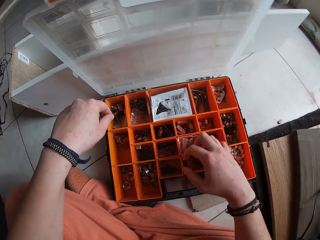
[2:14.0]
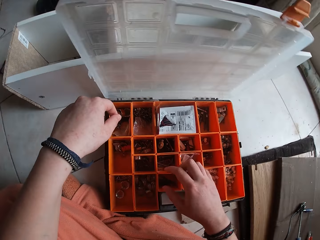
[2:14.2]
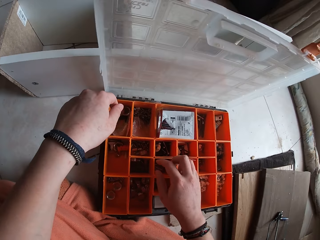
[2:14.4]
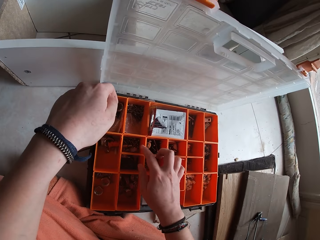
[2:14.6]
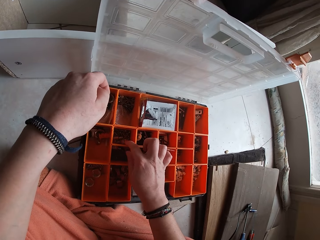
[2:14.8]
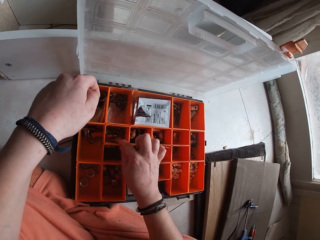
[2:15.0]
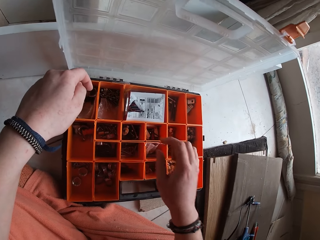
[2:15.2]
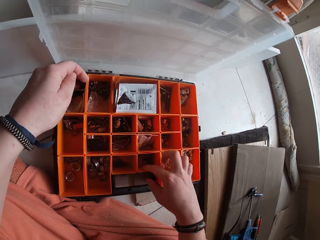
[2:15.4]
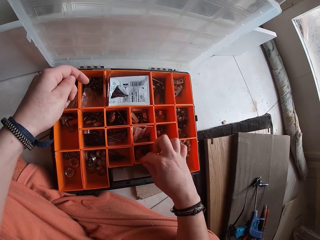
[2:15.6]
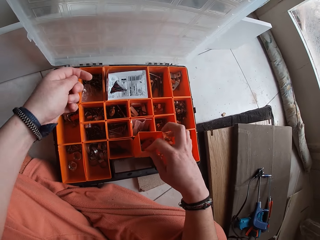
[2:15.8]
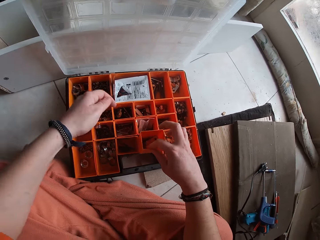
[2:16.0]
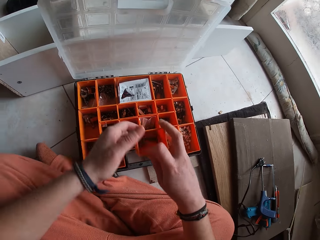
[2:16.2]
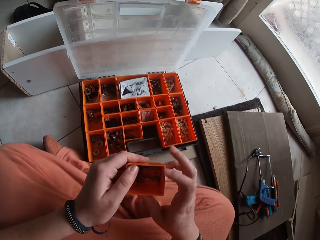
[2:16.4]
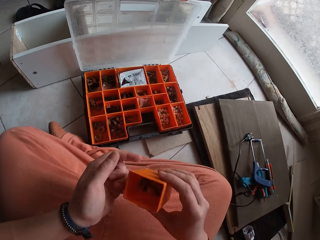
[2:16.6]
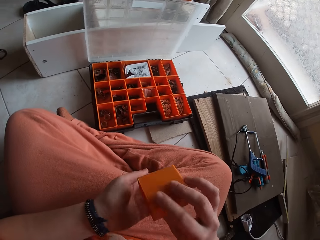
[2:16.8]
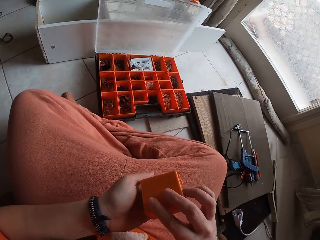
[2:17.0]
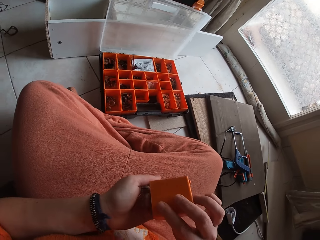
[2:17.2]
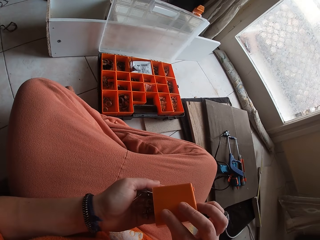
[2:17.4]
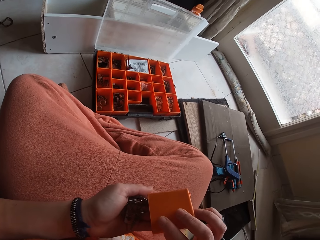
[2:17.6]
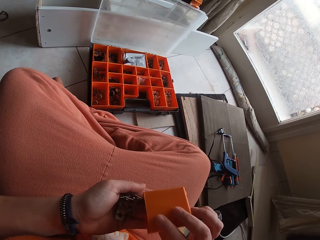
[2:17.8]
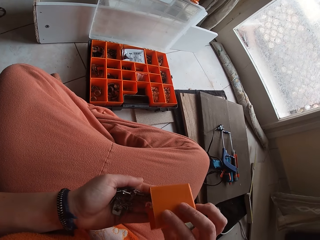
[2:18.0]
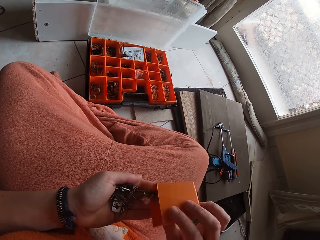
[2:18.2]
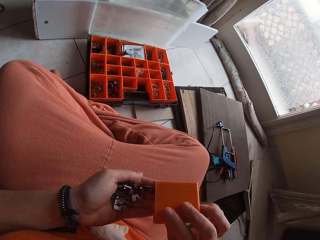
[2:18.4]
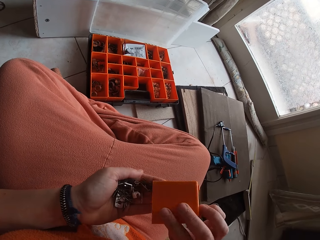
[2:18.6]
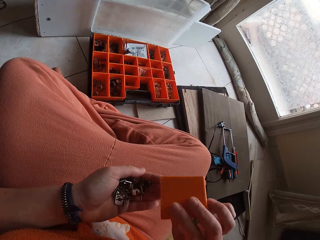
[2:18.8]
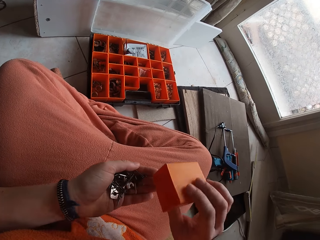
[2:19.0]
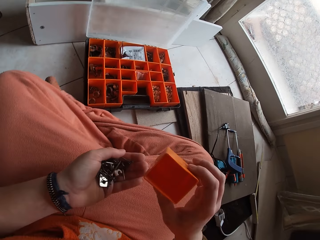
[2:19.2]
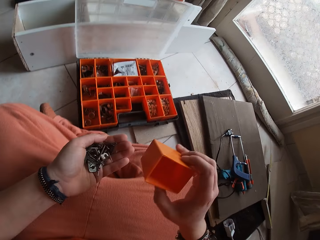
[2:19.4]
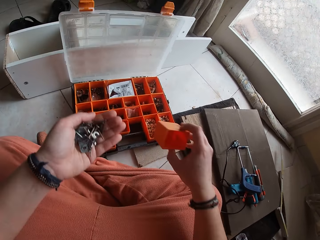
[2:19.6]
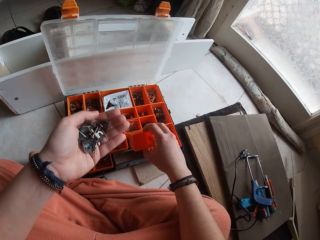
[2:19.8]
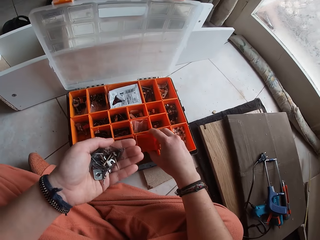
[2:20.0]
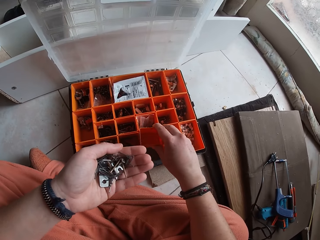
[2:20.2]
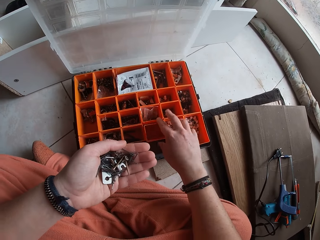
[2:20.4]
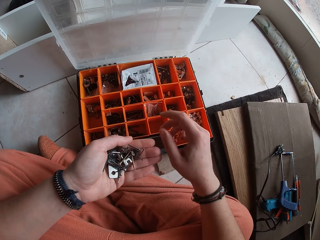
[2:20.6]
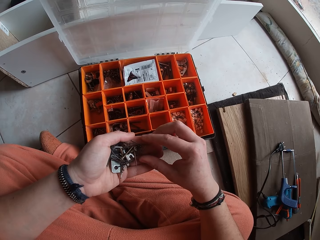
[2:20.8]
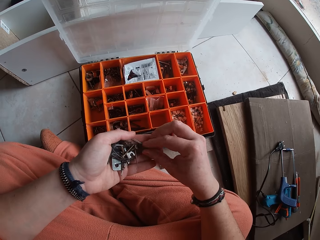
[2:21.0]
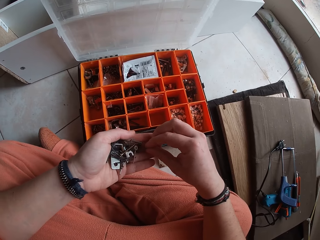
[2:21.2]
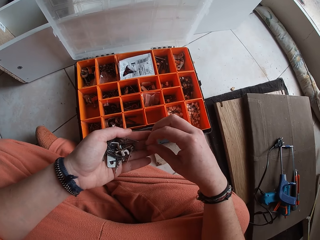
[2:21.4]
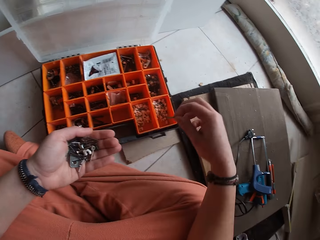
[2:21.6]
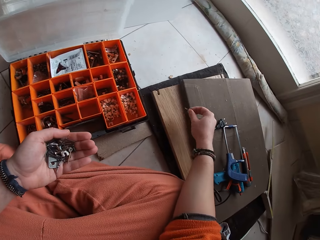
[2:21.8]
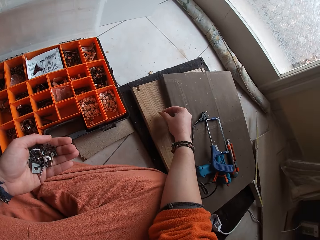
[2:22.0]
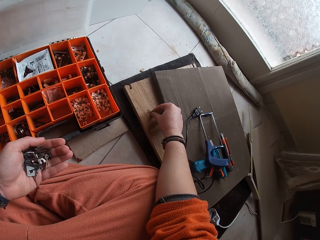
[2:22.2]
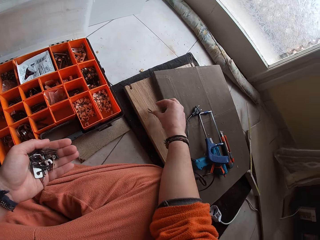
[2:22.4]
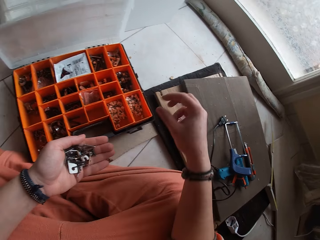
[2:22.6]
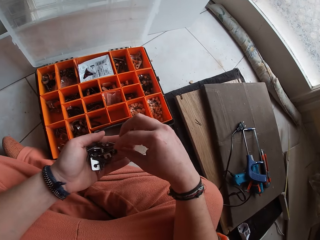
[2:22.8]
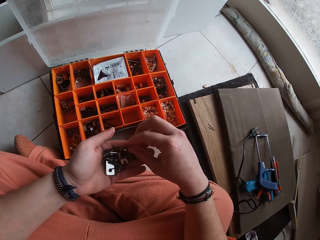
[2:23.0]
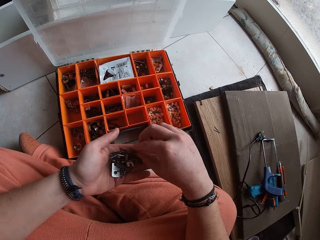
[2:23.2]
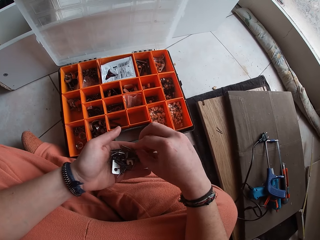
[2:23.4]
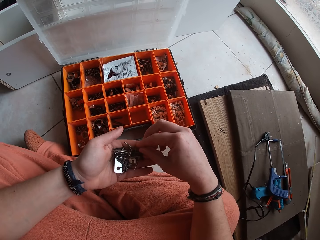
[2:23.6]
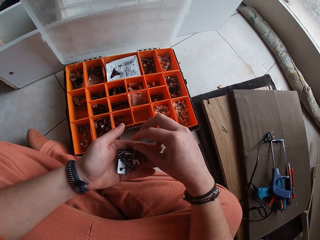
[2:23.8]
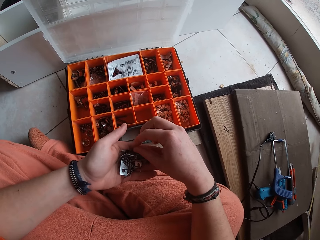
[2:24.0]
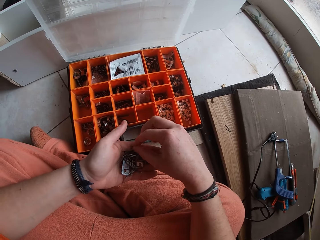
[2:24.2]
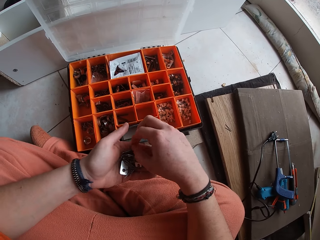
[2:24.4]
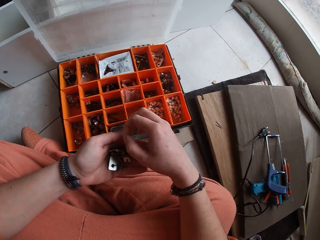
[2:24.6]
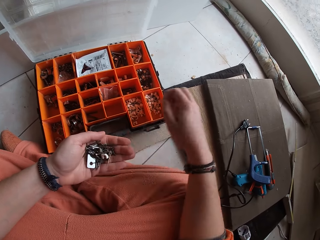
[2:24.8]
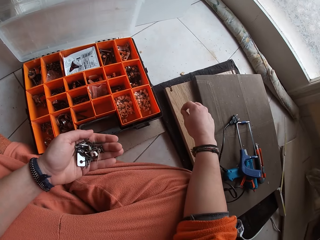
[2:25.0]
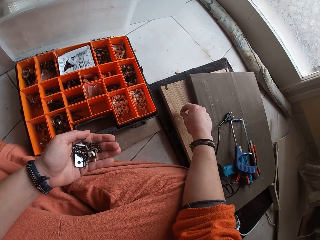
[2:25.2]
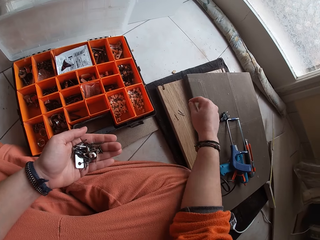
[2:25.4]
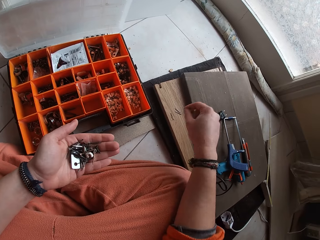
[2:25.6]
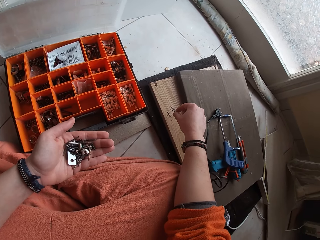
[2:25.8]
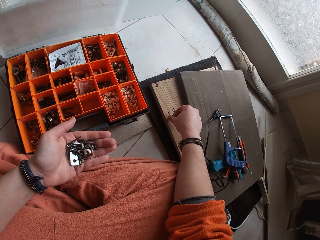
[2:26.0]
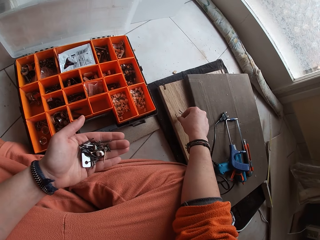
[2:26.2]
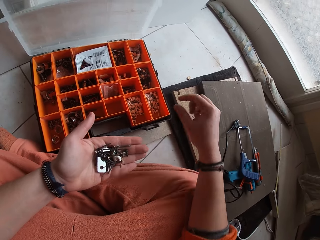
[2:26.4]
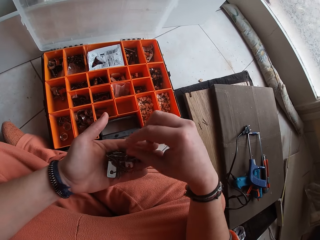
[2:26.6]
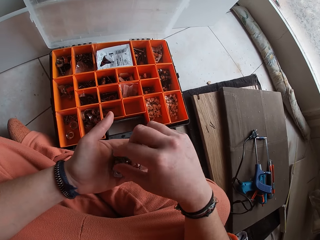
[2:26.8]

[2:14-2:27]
The camera wearer inserts her left hand into a compartment in the tool organizer. She pulls out the compartment of the tool organizer with her right hand. She pours the content of the compartment into her left palm. She puts the compartment into the tool organizer with her right hand. She picks up a nail with her right hand. She drops the nail with her right hand. She picks up the nail with her right hand. She drops the nail with her right hand.

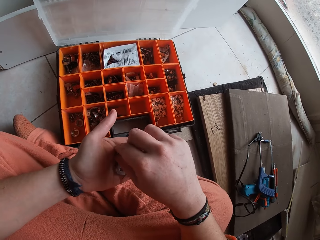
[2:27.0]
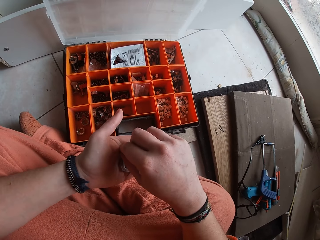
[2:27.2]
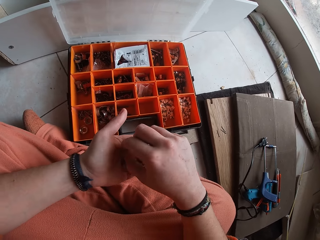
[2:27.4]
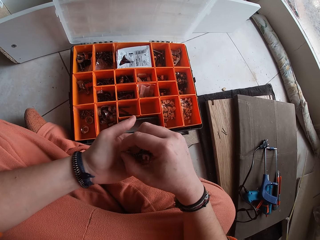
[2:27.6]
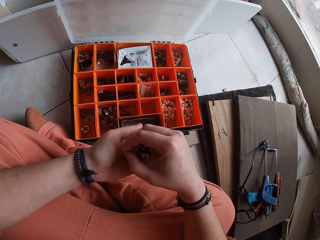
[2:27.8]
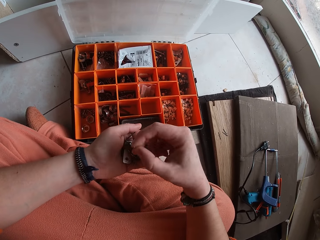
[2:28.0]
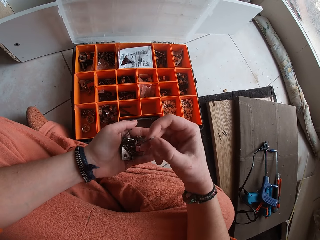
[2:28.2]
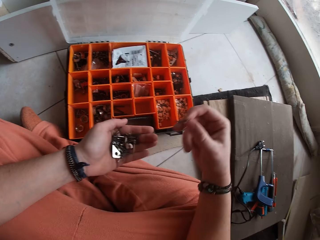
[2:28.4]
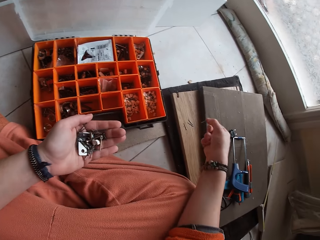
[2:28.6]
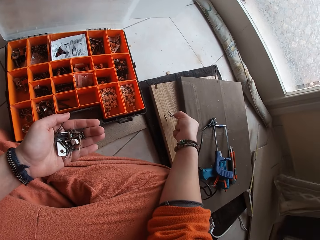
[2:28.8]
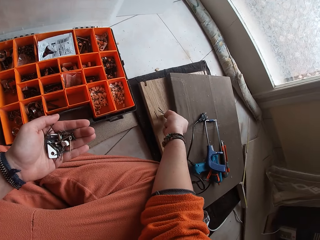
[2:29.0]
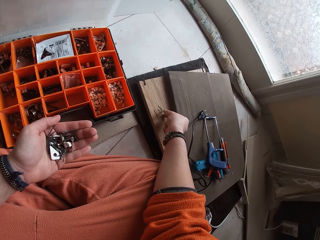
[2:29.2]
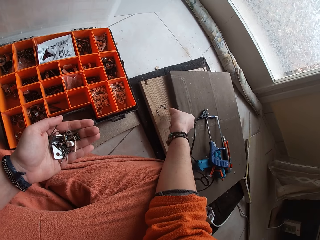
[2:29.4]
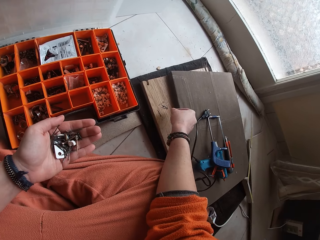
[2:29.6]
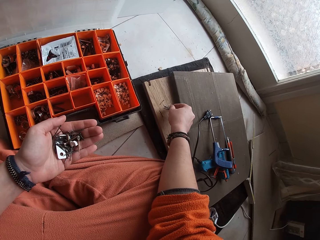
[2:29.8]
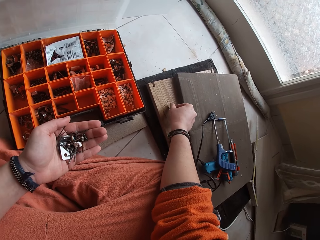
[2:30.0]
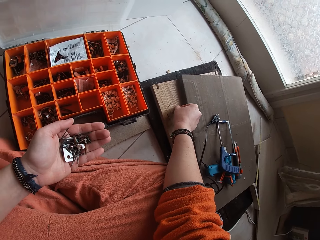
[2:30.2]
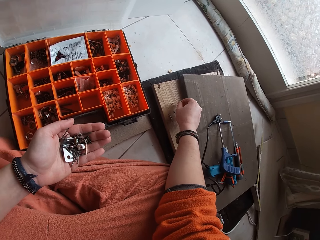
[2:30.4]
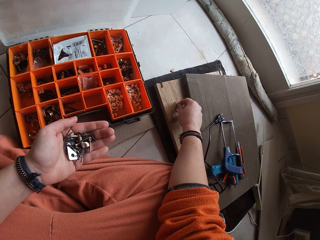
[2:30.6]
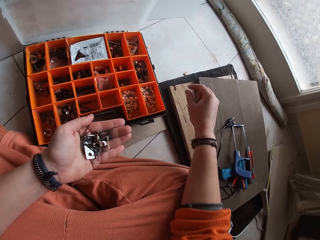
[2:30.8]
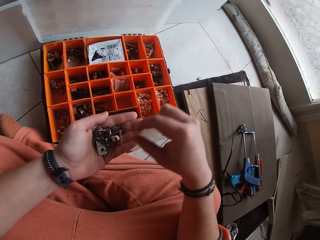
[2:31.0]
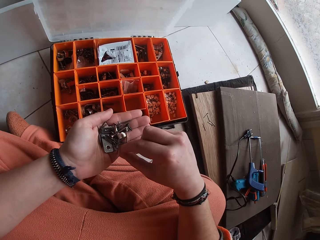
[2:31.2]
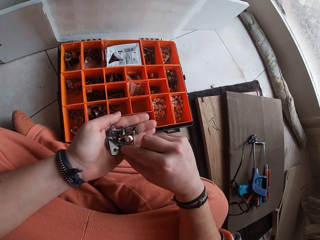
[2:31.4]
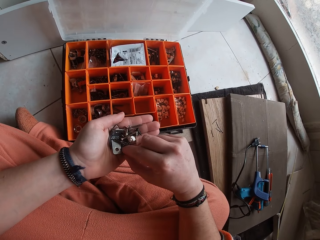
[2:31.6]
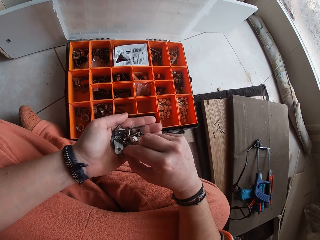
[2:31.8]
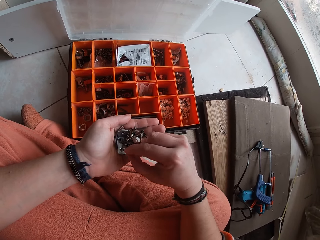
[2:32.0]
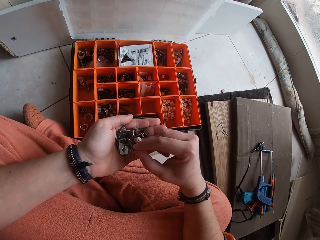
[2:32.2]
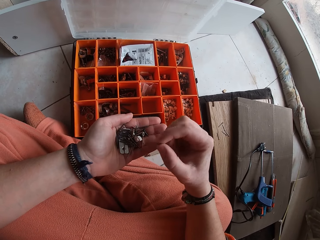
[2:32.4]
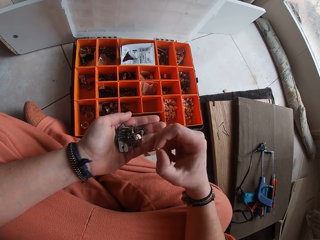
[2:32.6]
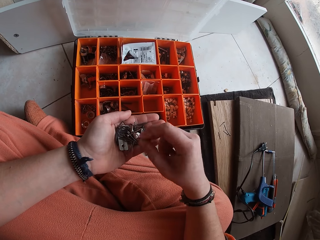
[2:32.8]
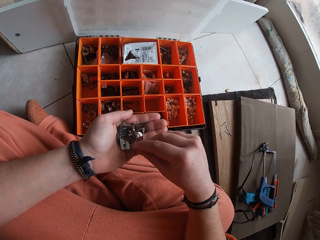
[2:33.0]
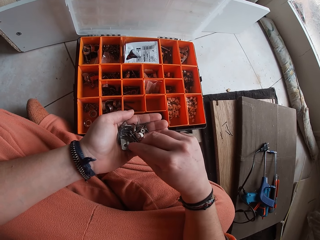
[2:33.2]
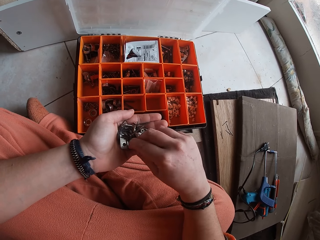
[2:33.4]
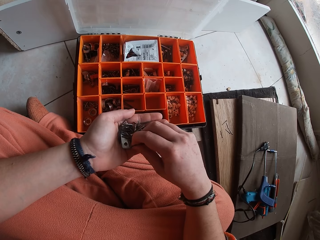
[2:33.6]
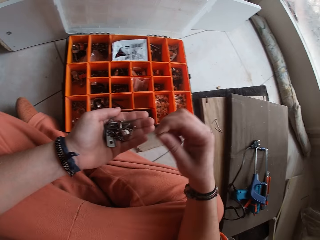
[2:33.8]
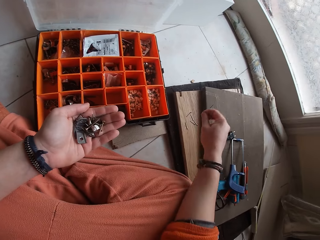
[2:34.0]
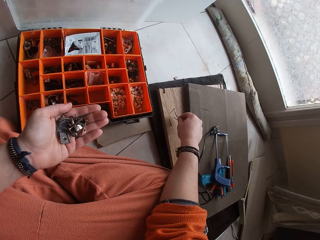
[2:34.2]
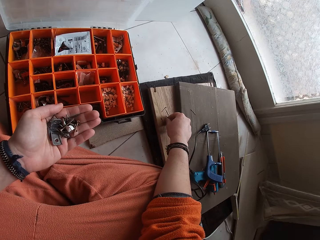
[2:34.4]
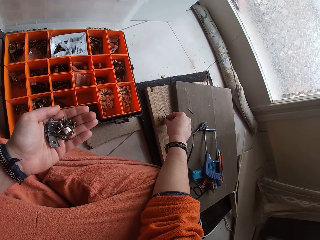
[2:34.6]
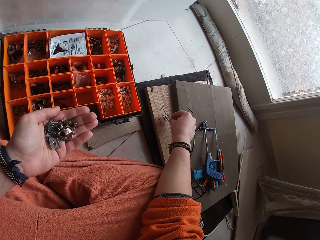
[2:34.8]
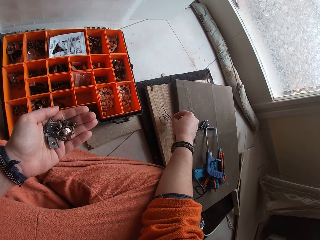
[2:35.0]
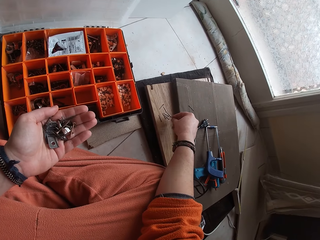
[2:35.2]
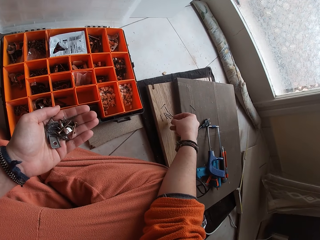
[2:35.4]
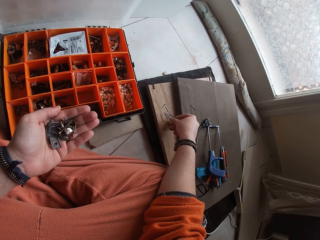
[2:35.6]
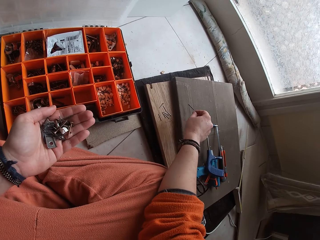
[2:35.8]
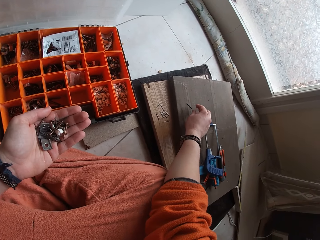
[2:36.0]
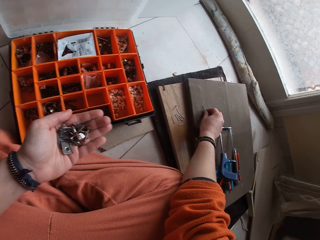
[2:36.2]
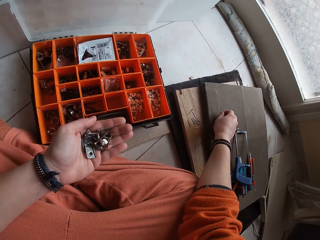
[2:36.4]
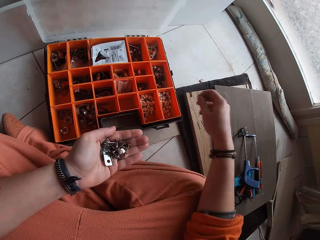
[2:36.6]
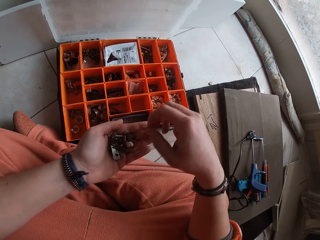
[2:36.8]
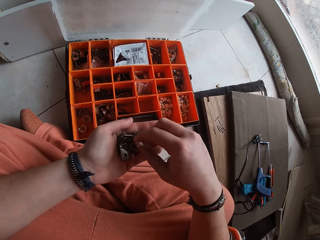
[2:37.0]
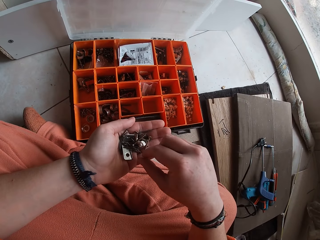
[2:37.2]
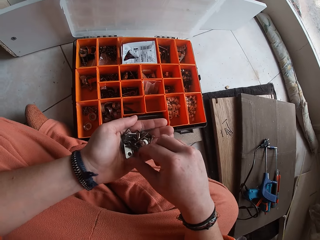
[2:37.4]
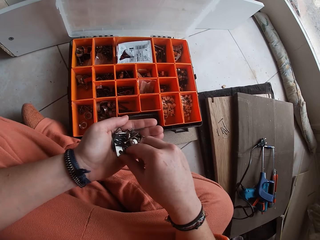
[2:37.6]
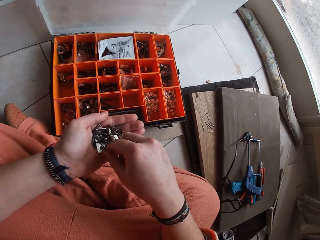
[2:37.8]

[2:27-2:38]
The camera wearer picks up a nail with her right hand. She drops the nail with her right hand. She picks up the nail with her right hand. She drops the nail with her right hand. She picks up the nail with her right hand. She picks up the nail again. She drops the nail with her right hand. She drops the nail again. She picks up the nail with her right hand. She drops the nail into her left palm.
